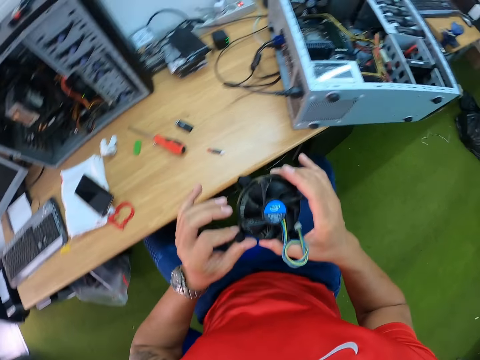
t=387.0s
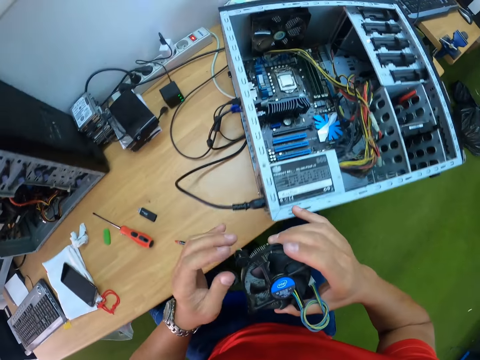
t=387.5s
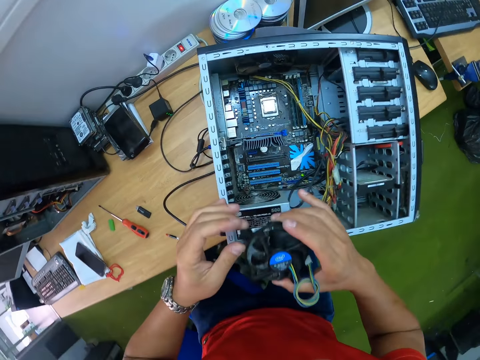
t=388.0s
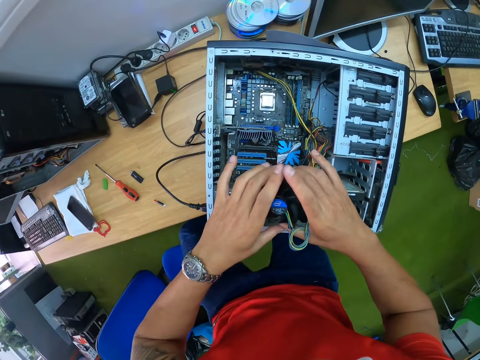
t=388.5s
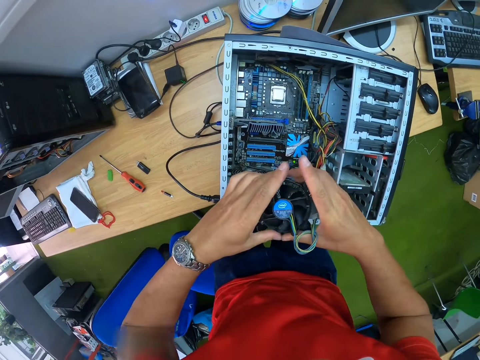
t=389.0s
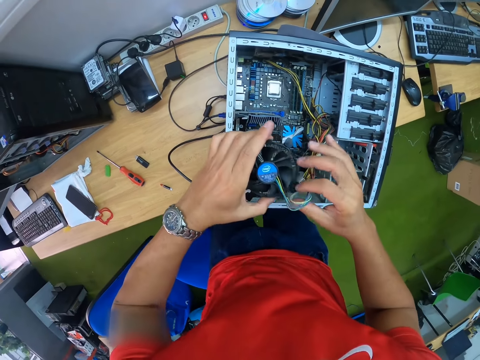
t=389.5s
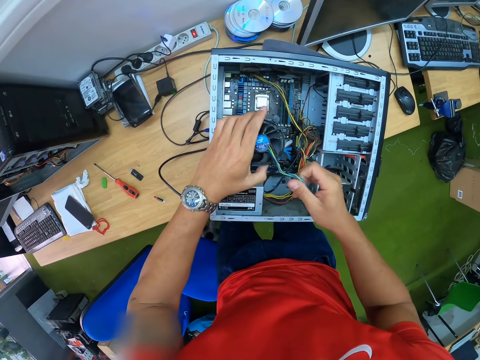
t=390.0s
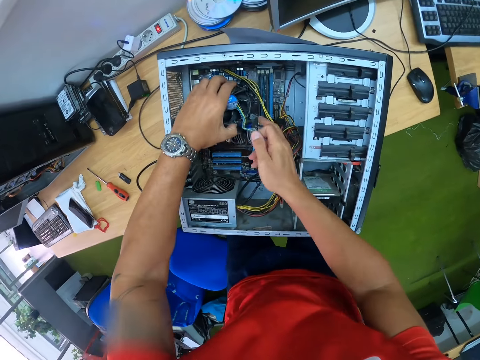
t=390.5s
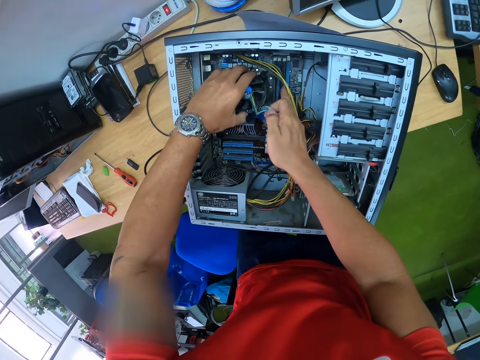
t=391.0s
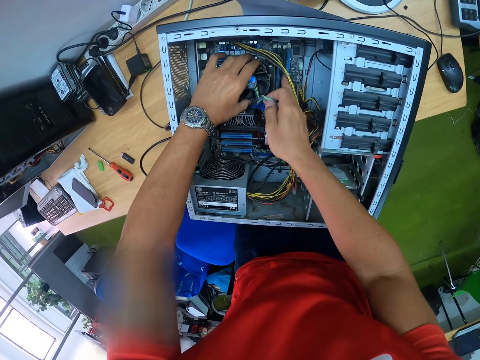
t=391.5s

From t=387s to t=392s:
The camera wearer fixes the CPU fan into the motherboard with both hands.

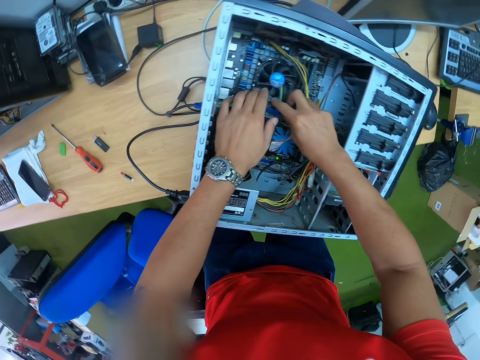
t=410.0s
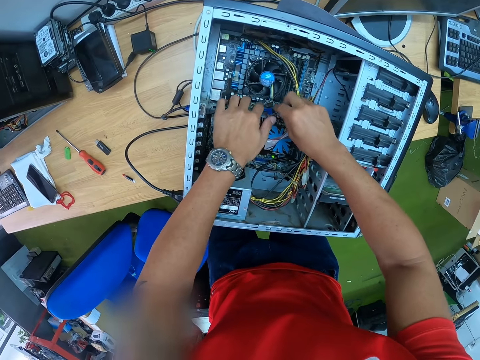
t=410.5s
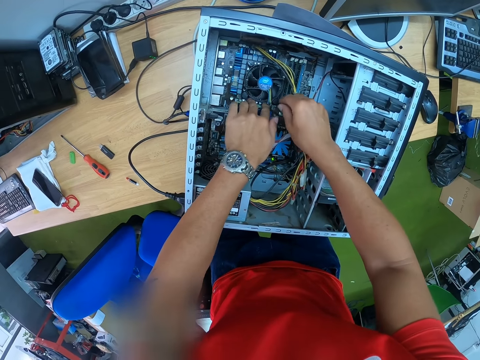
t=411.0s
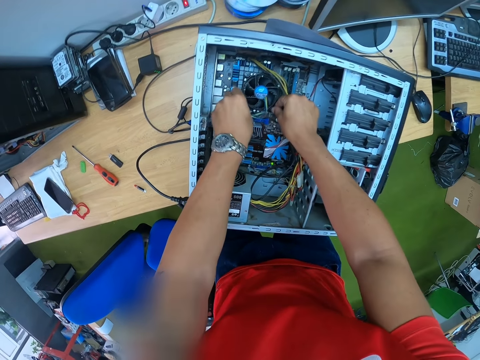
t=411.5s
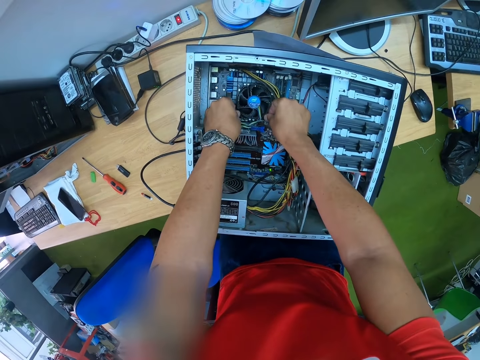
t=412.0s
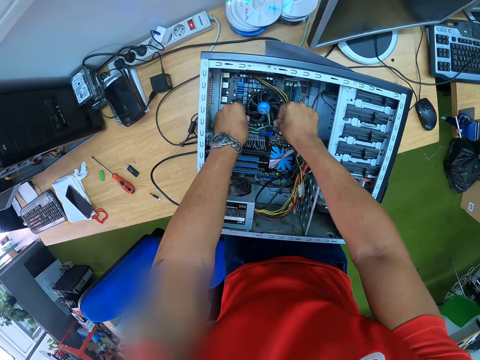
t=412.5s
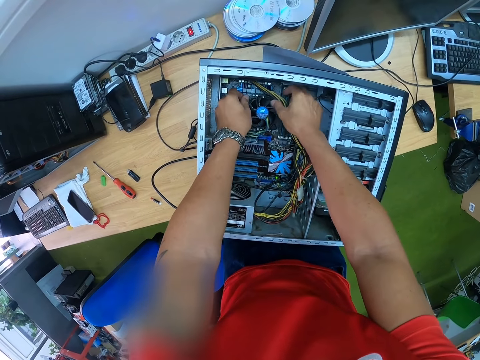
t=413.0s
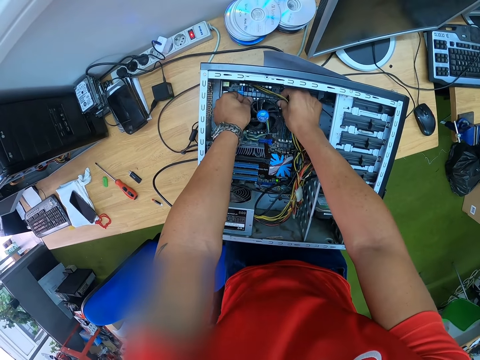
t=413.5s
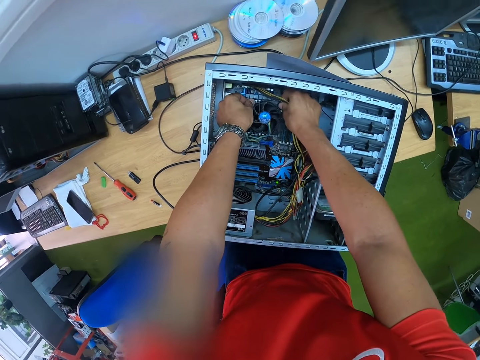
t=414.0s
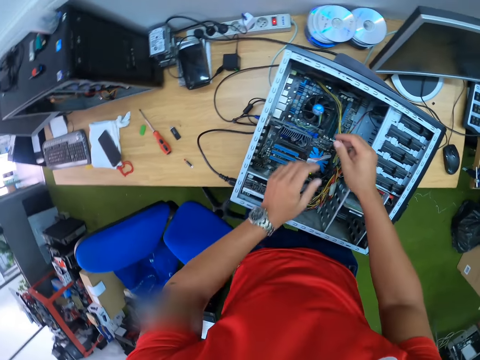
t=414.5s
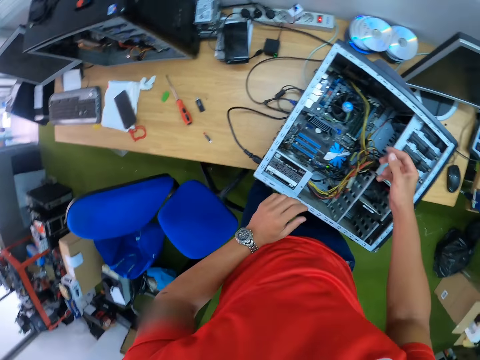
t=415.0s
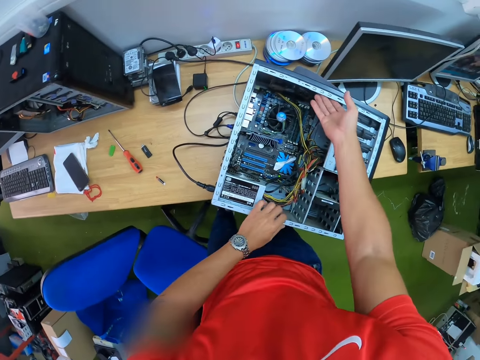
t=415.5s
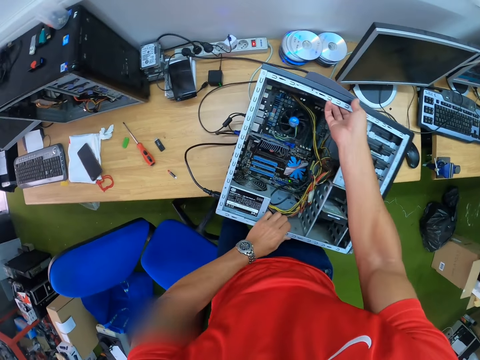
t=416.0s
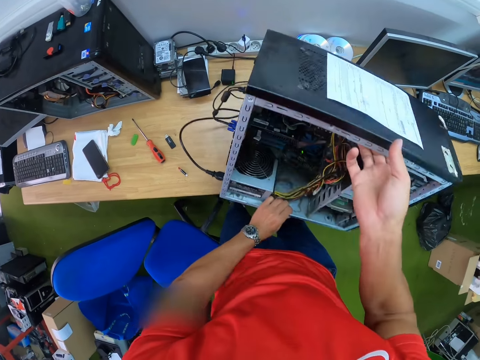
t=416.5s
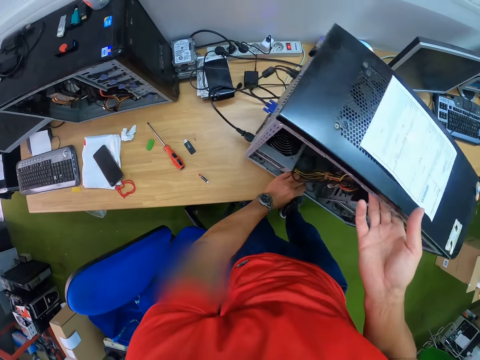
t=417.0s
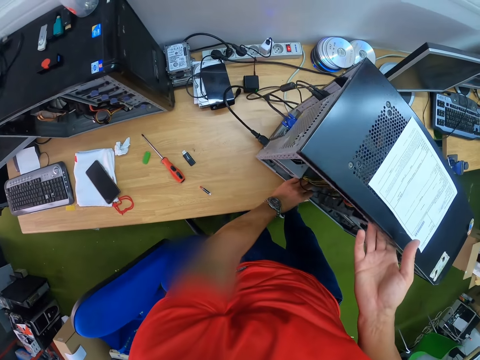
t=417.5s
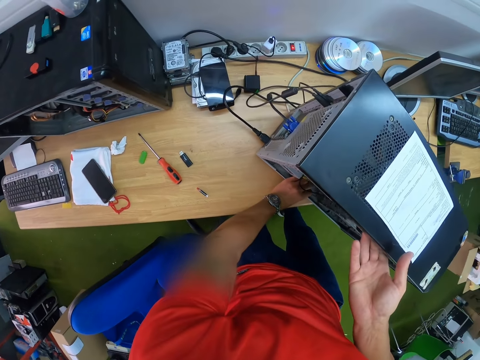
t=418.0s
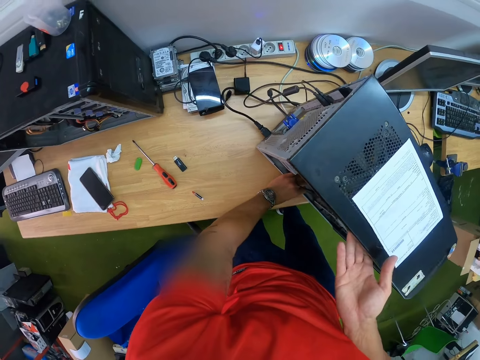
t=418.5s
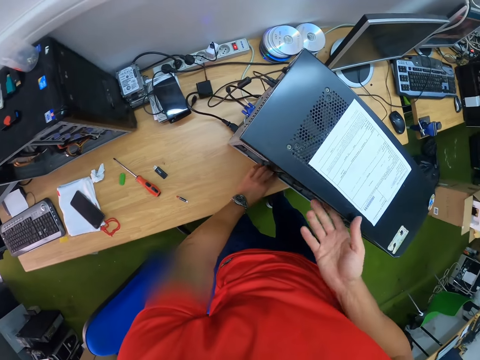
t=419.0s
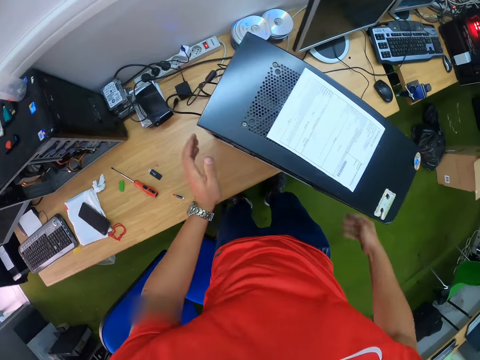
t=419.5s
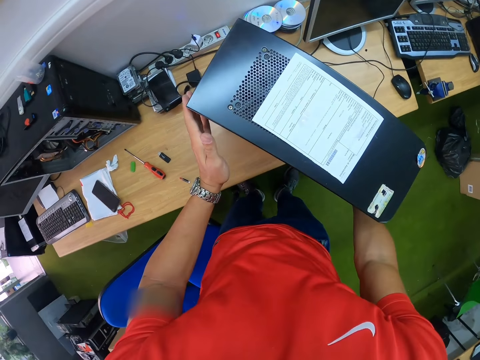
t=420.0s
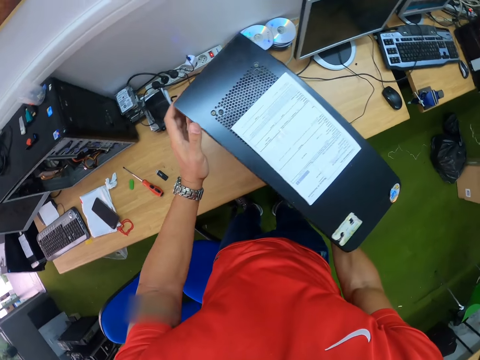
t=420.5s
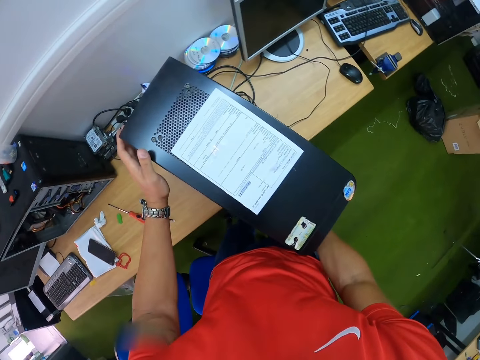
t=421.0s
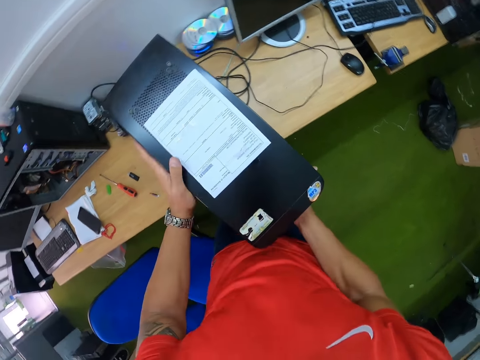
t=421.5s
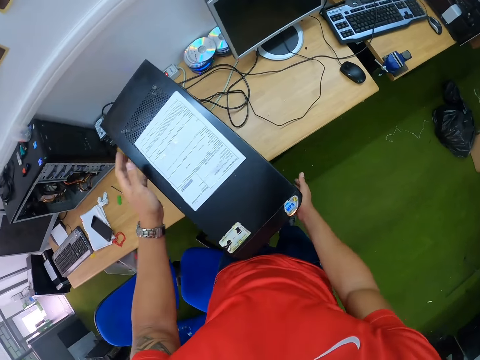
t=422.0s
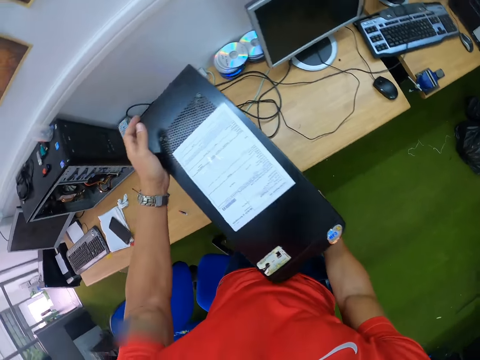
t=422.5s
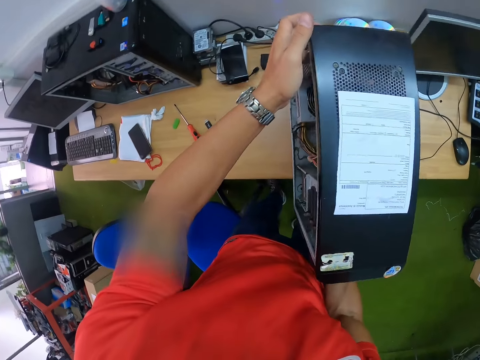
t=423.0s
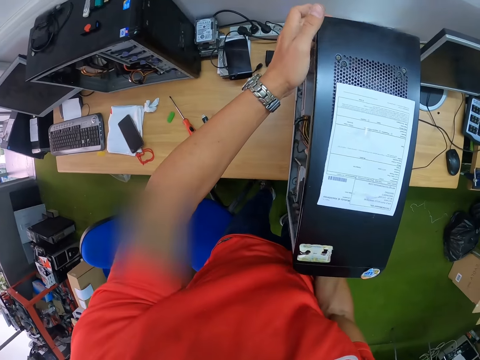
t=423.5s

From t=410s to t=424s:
The camera wearer adjusts the CPU fan and the cable with both hands. He lifts the CPU motherboard vertically on the table with his right hand. He adjusts the CPU motherboard on the table with both hands.

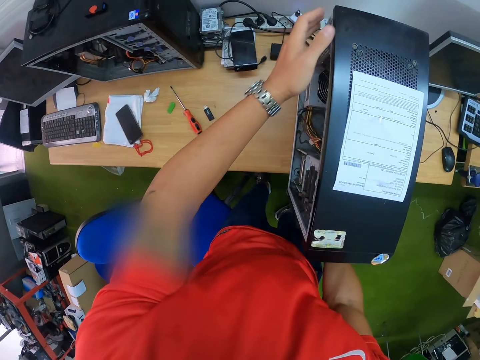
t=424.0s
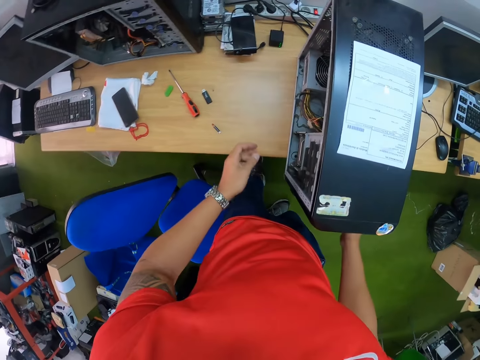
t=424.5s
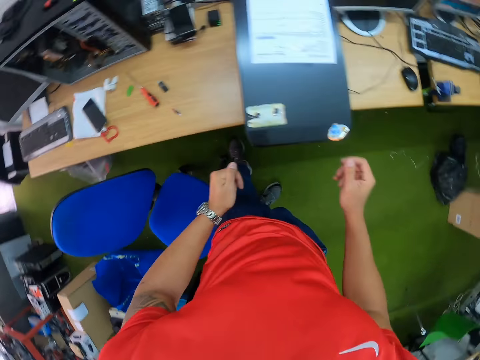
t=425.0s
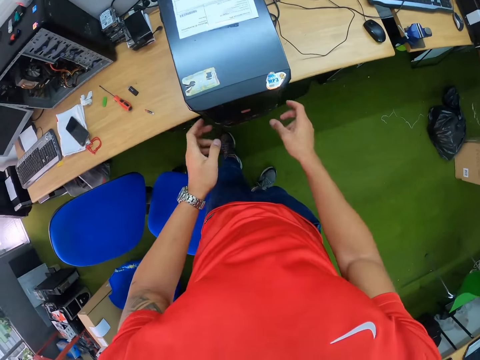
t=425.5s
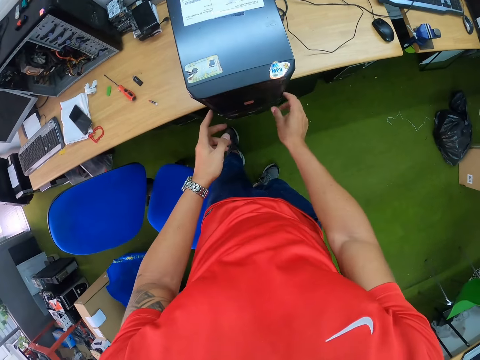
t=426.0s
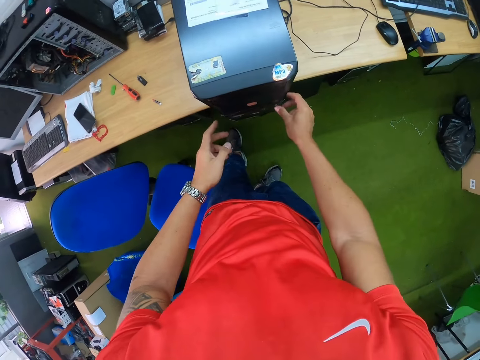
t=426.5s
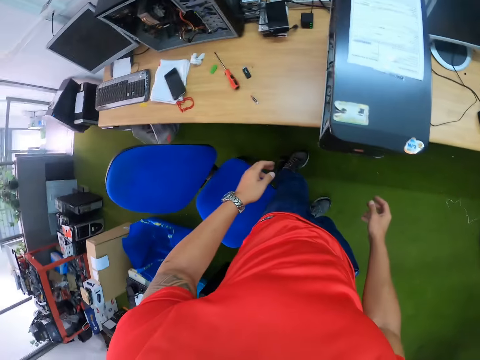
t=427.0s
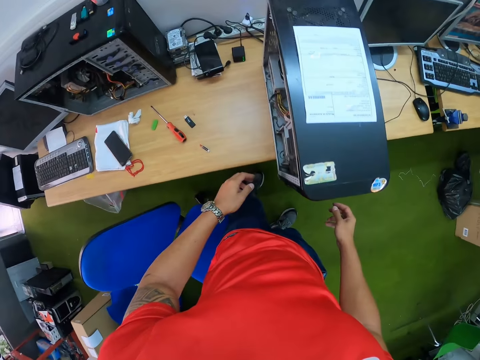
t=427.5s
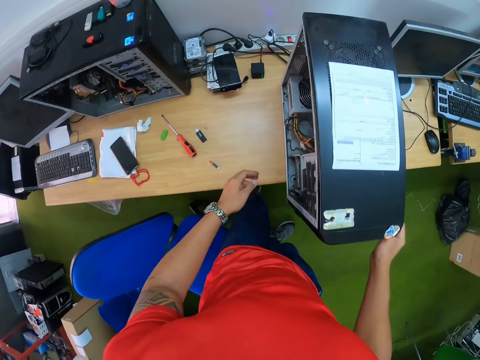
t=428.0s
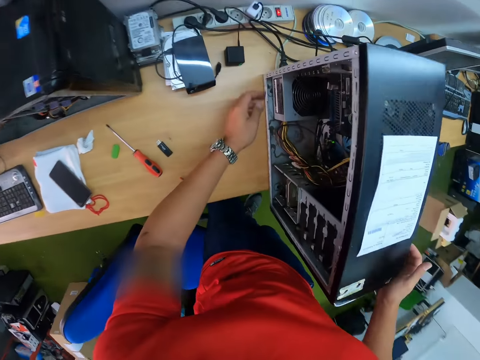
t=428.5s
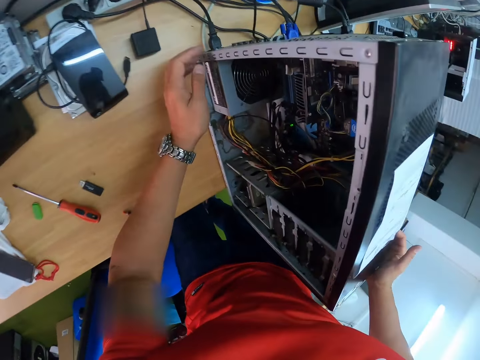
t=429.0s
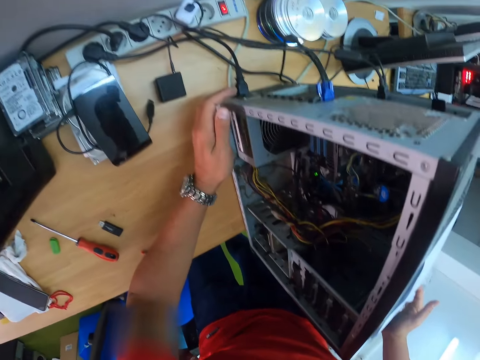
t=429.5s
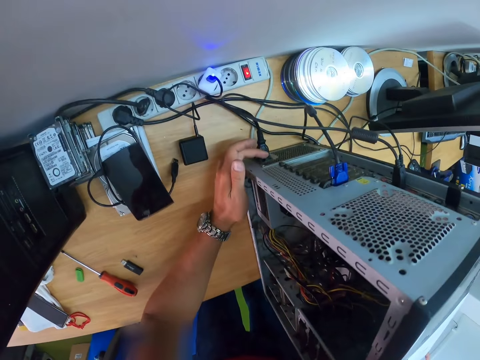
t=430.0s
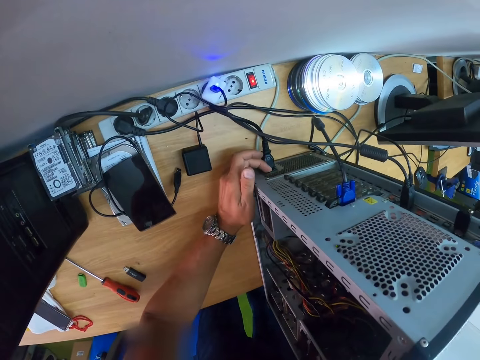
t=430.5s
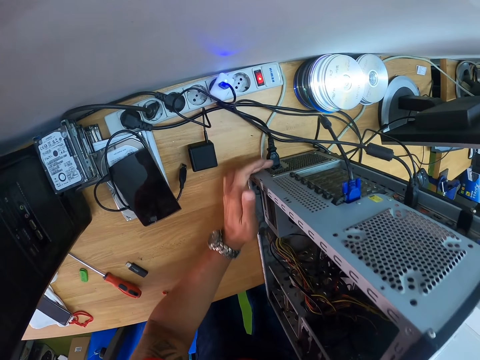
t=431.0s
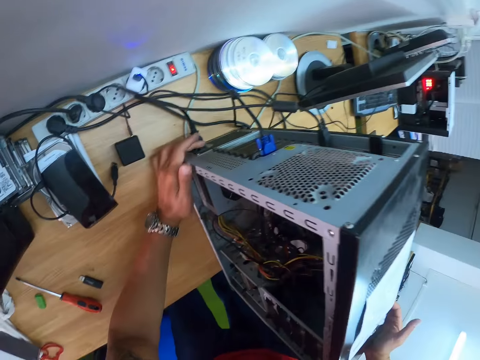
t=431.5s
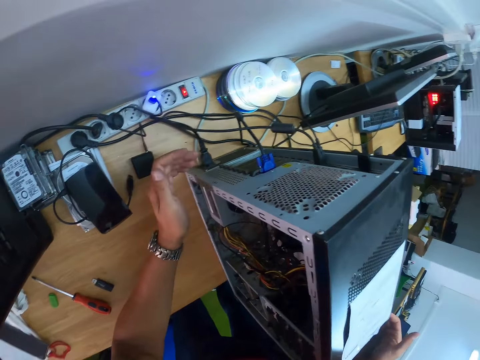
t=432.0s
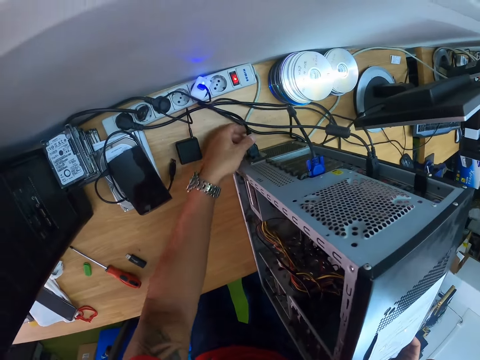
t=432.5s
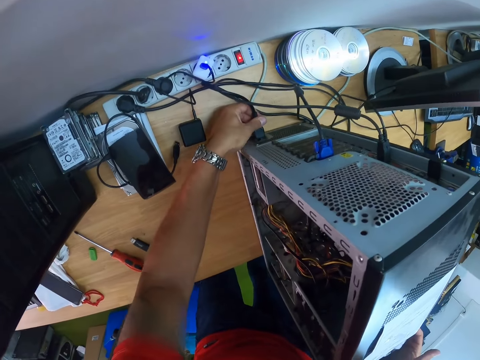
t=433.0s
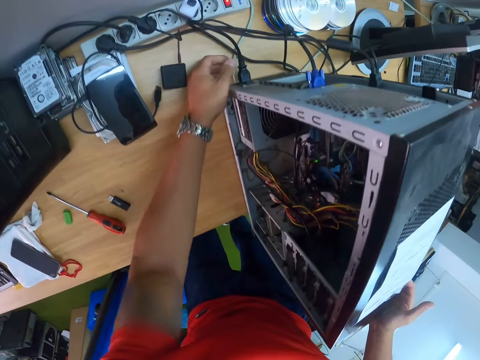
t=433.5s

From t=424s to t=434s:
The camera wearer turns on the CPU with his right hand. He presses the CPU. He adjusts the CPU's wire with his left hand.
